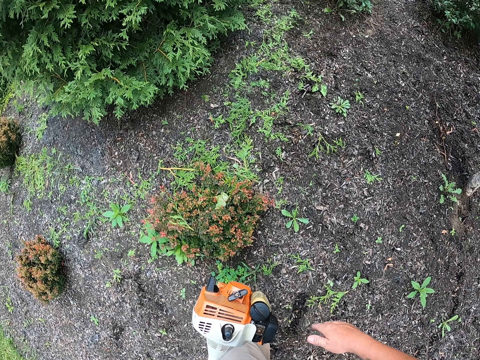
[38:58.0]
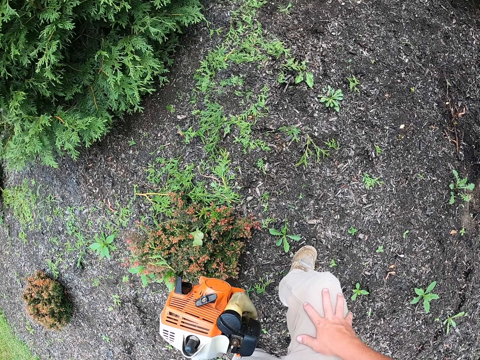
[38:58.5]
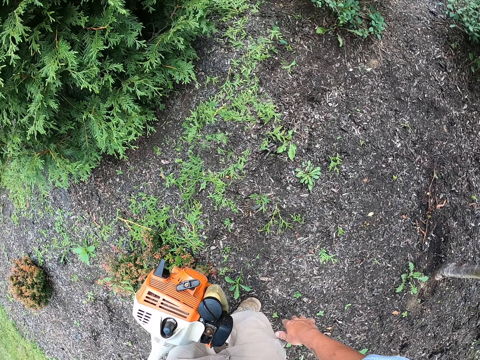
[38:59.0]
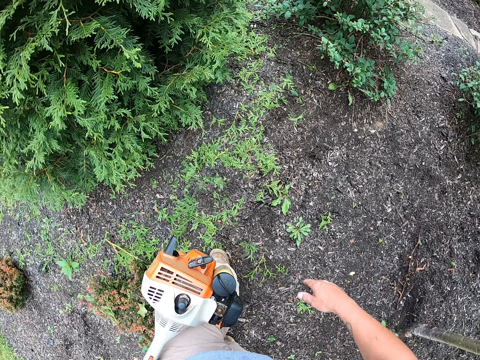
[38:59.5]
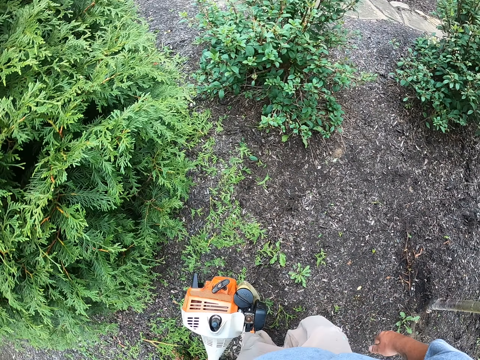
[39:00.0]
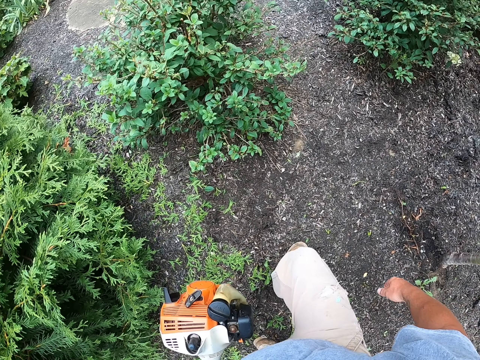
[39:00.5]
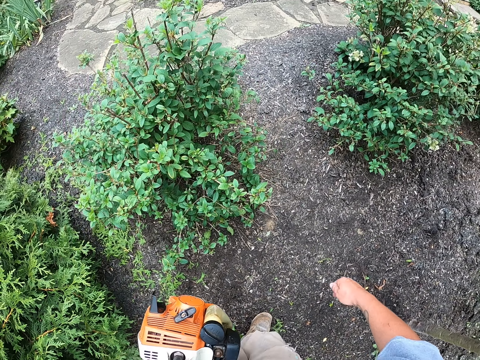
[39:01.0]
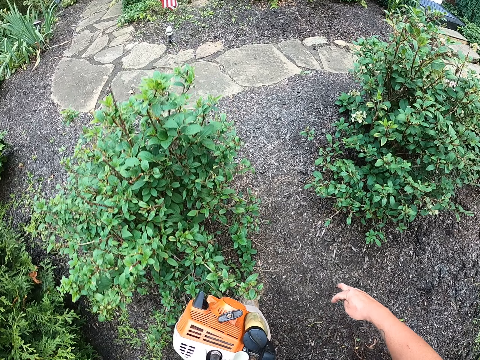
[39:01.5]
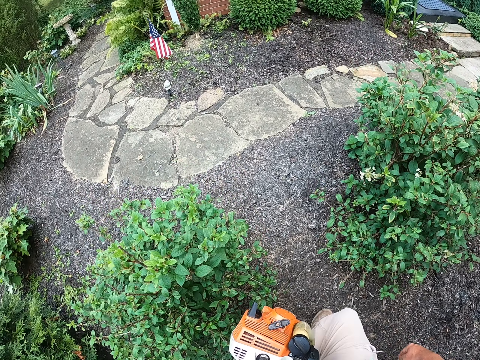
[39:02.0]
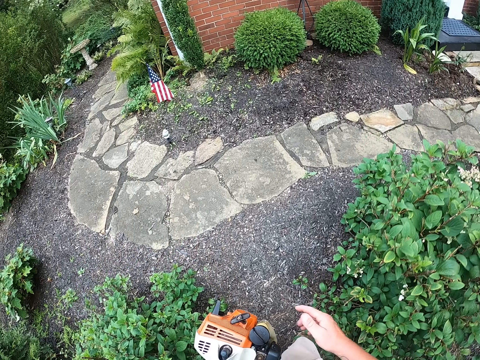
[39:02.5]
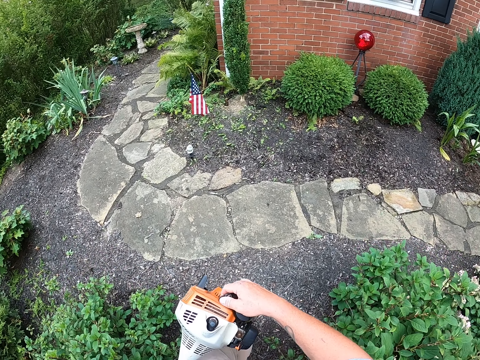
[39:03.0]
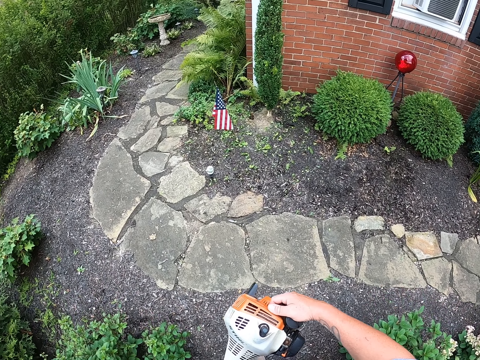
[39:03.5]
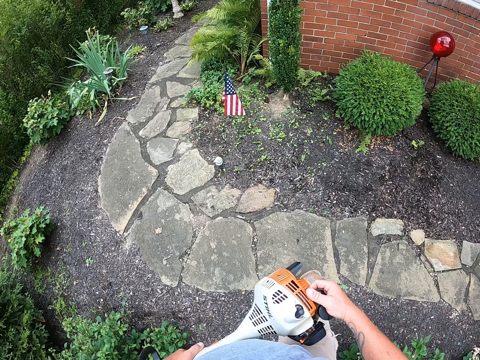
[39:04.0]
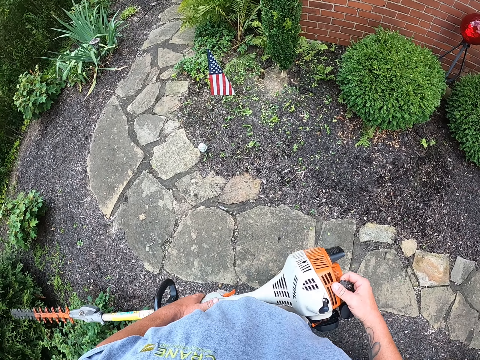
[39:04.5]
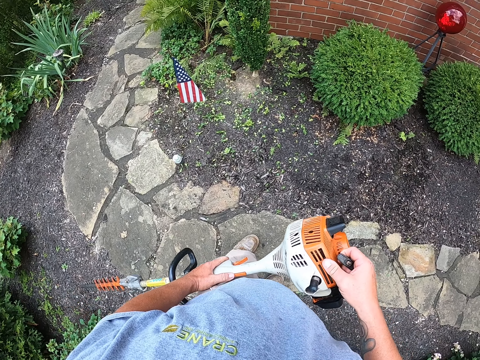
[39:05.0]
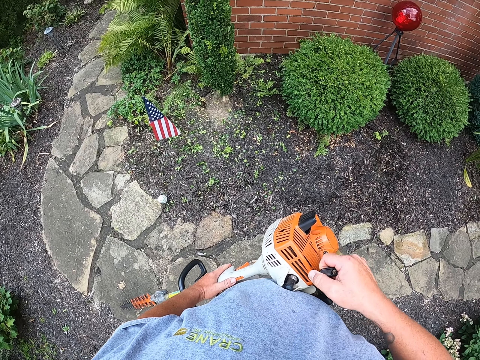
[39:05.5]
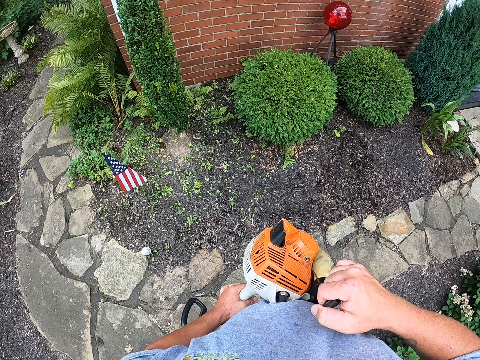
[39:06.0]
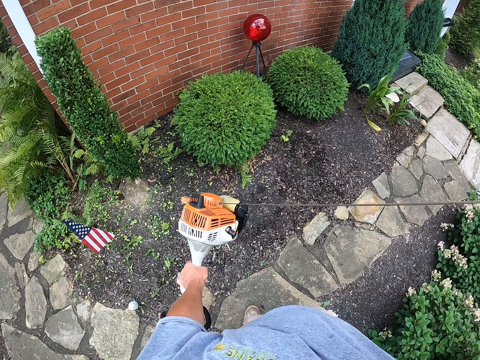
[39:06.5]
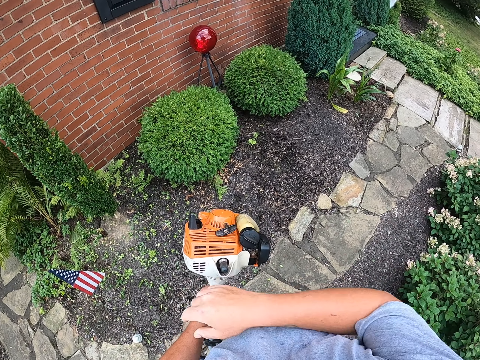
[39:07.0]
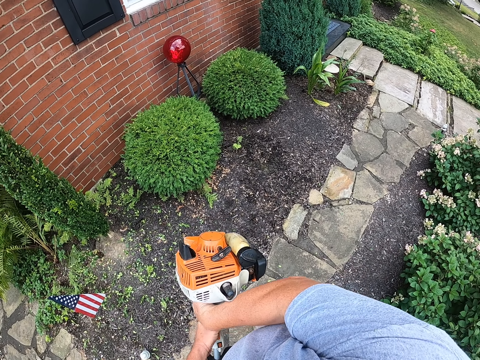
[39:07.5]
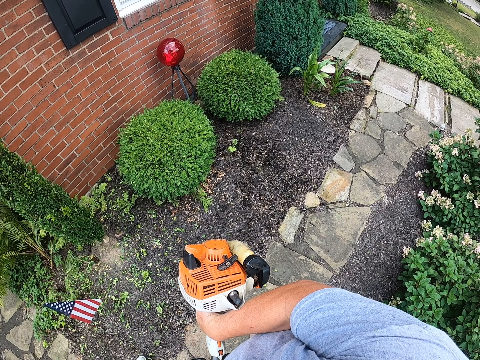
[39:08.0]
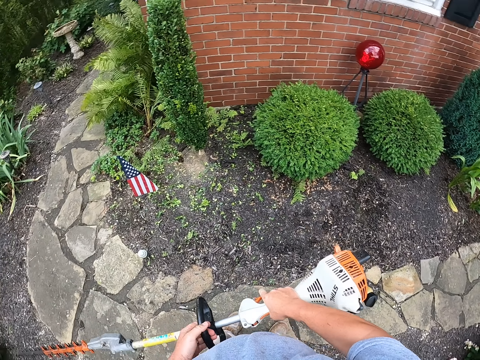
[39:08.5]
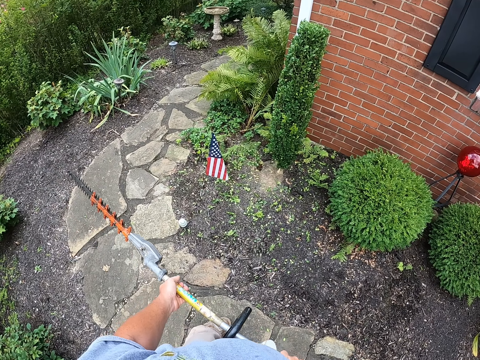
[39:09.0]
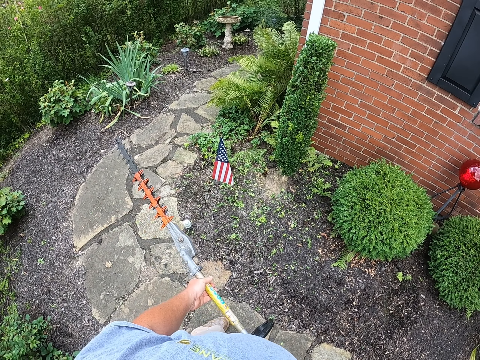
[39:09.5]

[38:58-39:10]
The camera wearer restarts the hedge trimmer. They pull the starter string.

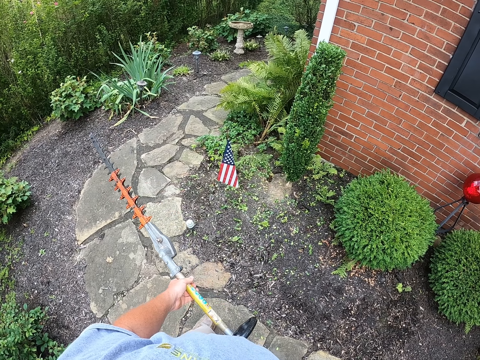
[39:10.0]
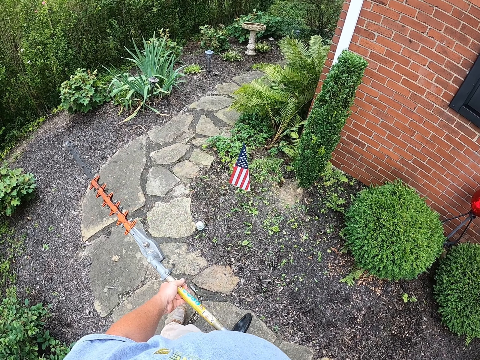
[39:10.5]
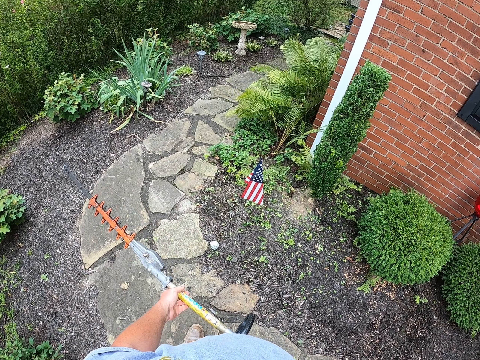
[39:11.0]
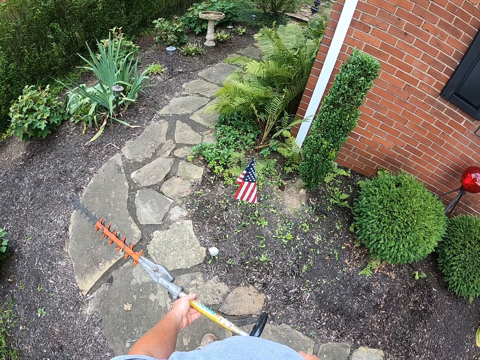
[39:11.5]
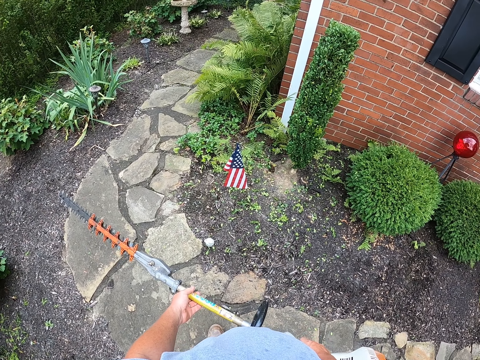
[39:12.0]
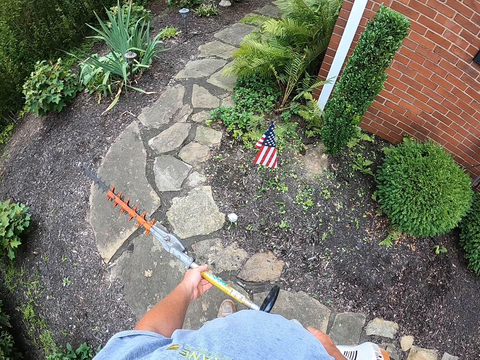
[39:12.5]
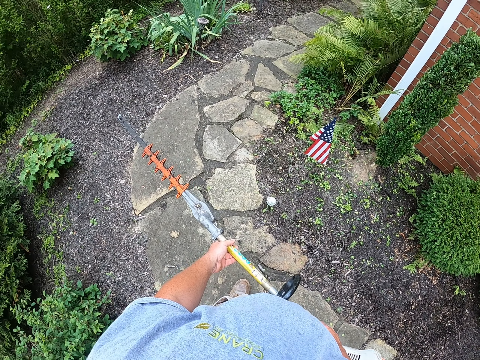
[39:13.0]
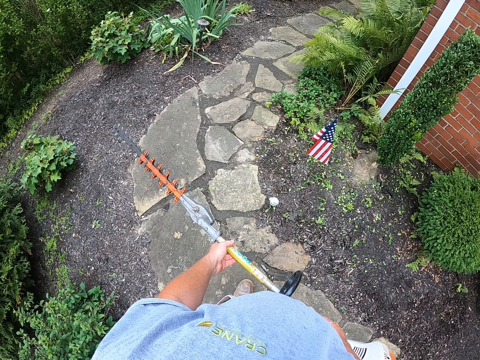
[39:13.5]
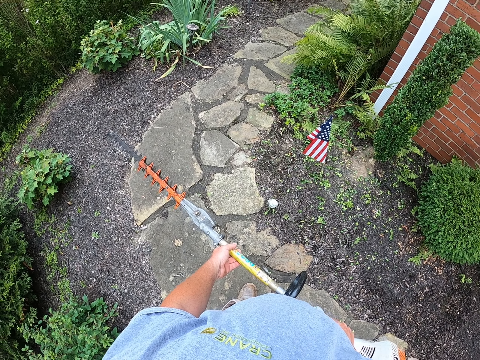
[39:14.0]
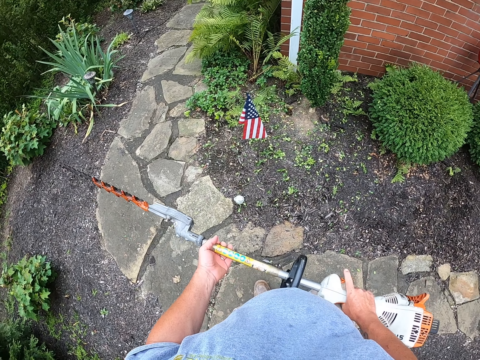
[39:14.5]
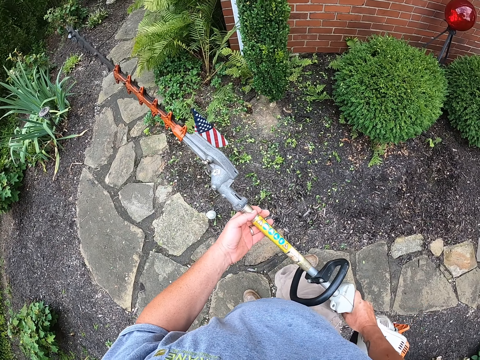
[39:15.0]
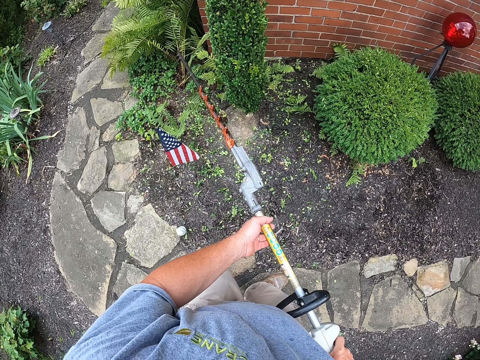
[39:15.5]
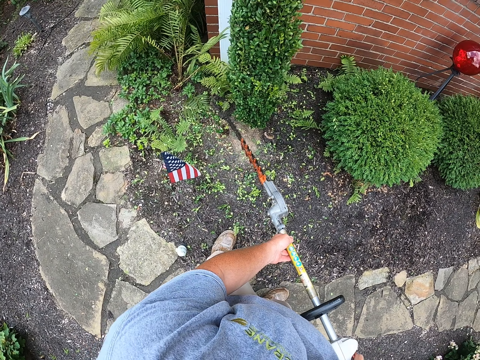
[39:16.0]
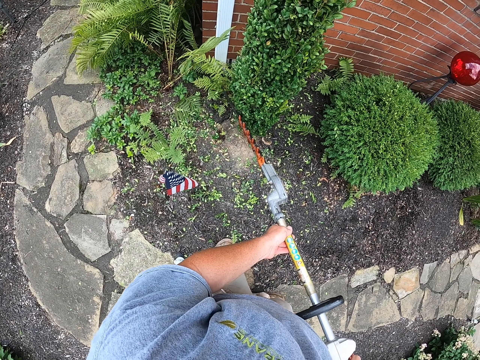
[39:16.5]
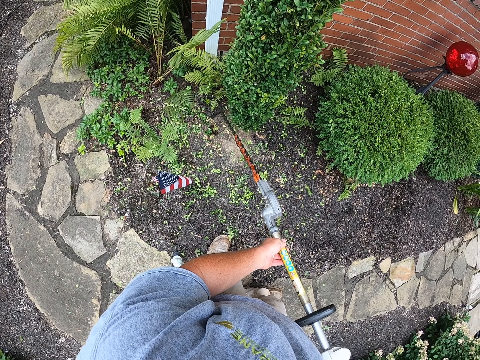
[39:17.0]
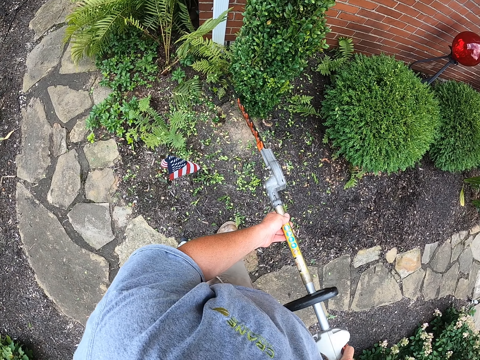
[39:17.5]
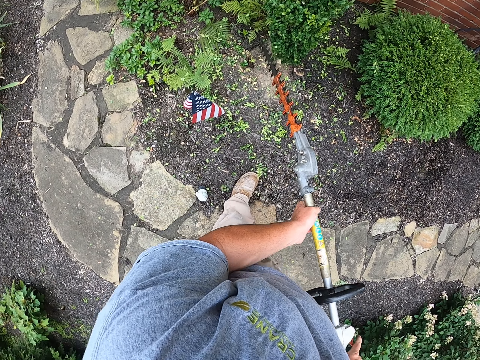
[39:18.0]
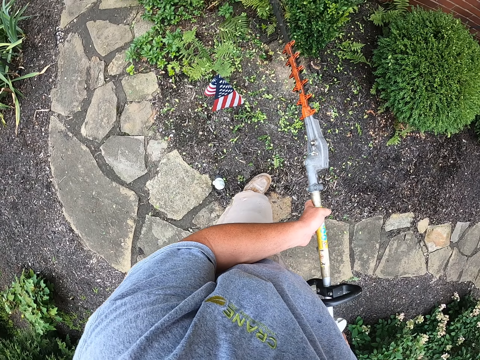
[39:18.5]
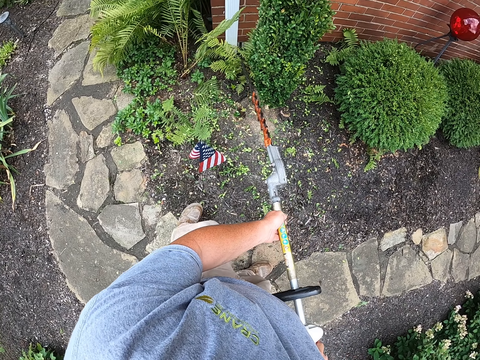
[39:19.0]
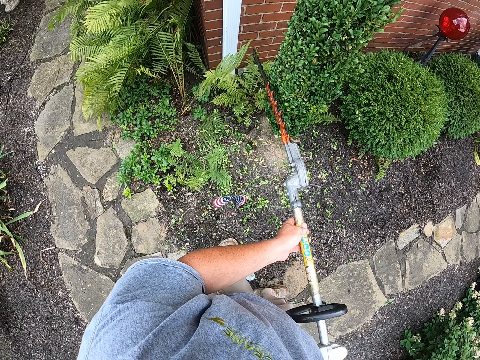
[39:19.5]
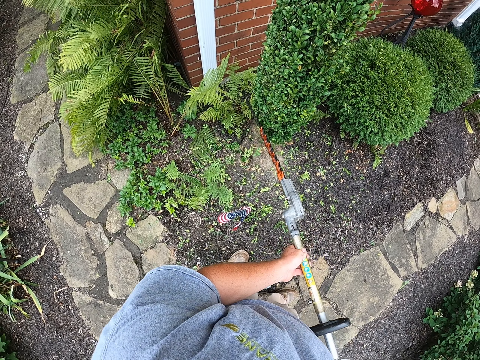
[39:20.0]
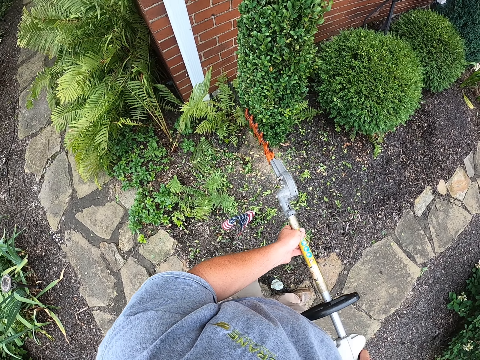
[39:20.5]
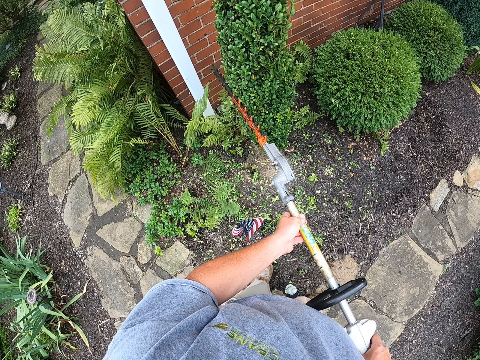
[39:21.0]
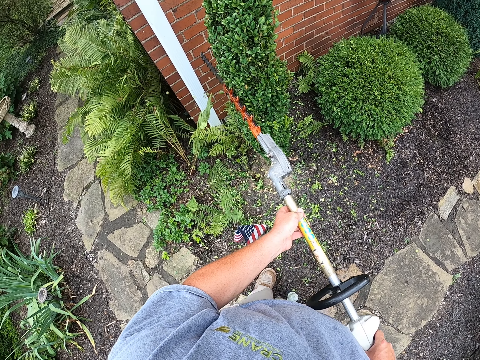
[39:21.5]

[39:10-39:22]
The camera wearer trims on the hedge plant with the hedge trimmer.

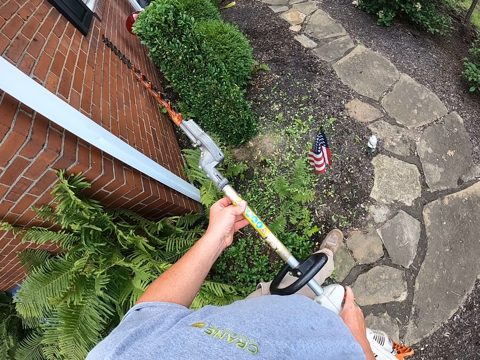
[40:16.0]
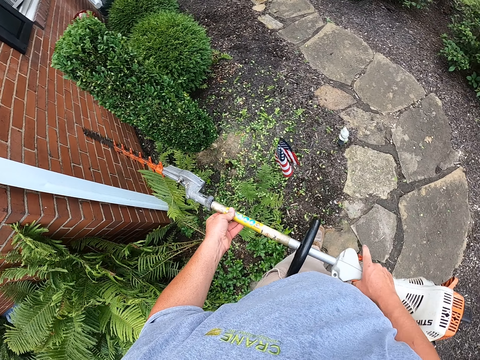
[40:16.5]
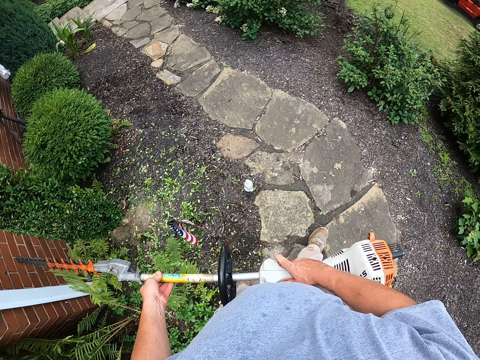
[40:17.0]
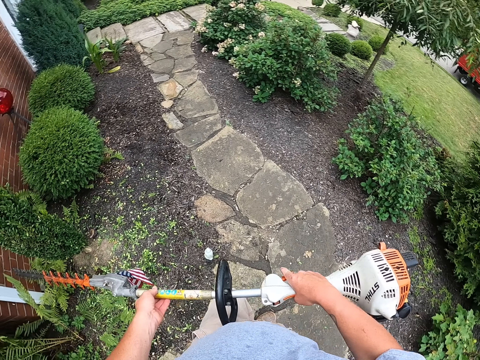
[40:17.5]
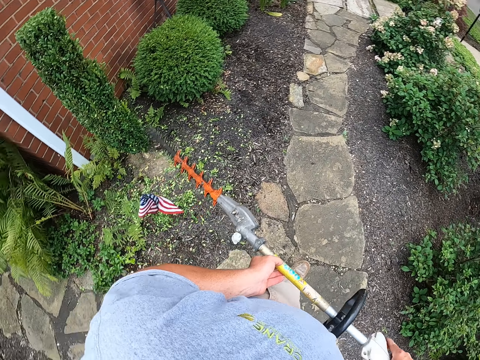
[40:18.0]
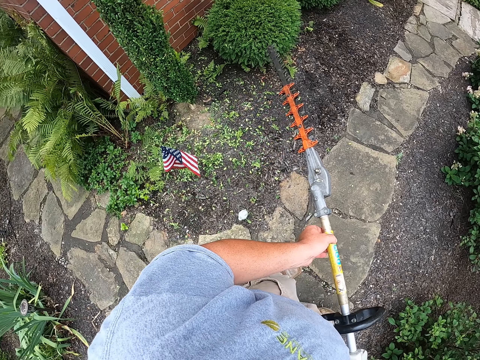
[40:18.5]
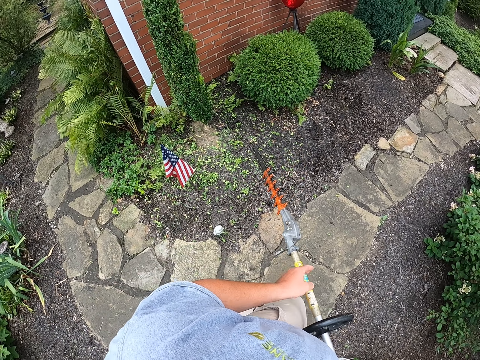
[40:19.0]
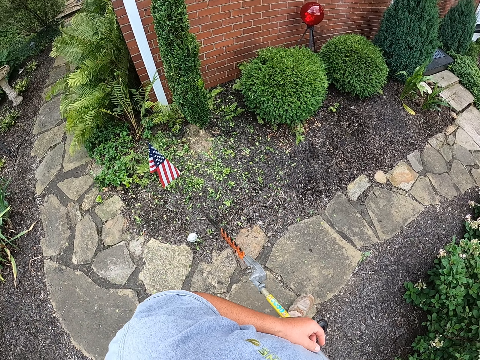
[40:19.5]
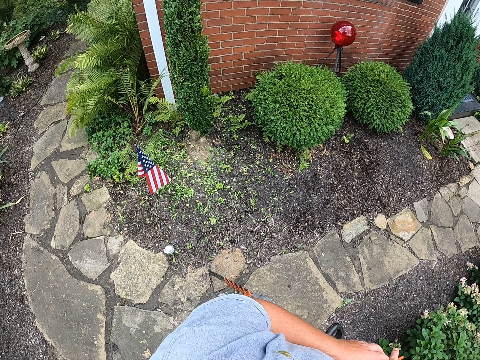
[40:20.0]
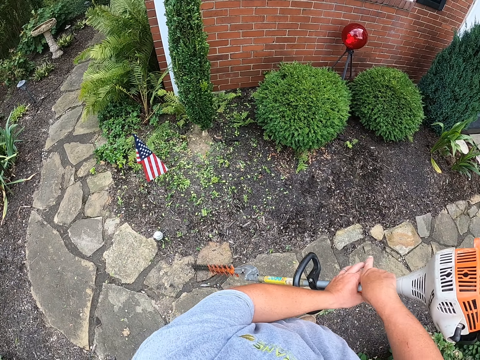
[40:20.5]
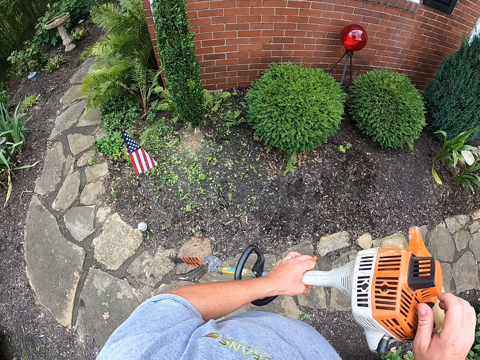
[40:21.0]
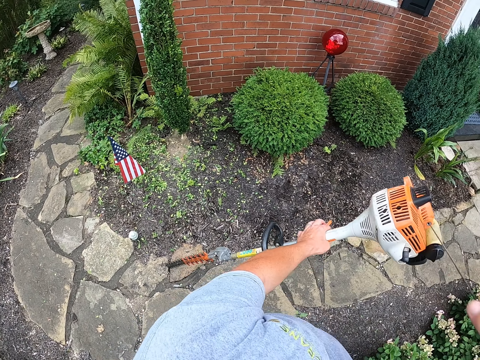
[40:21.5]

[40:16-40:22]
The camera wearer walks around the yard.
